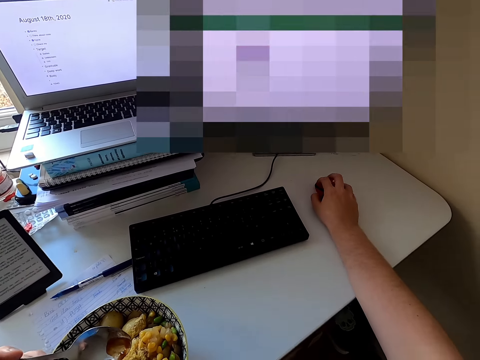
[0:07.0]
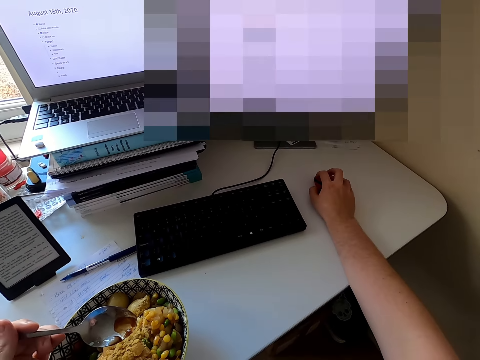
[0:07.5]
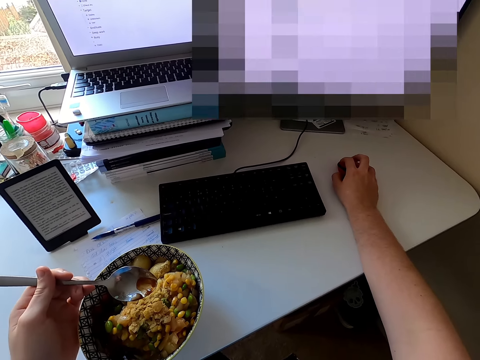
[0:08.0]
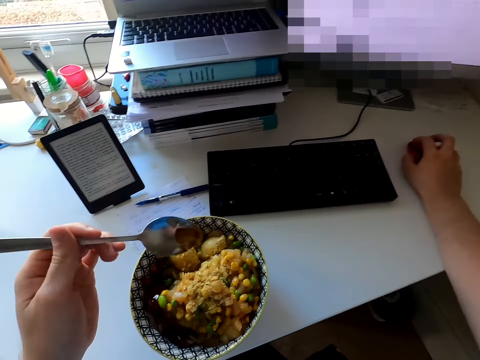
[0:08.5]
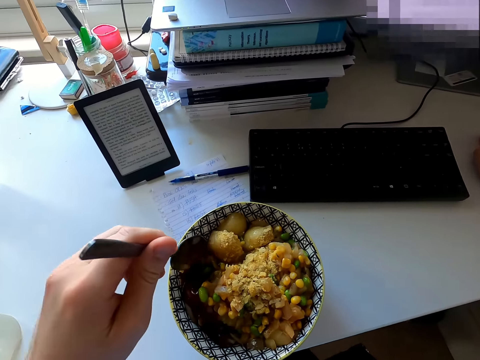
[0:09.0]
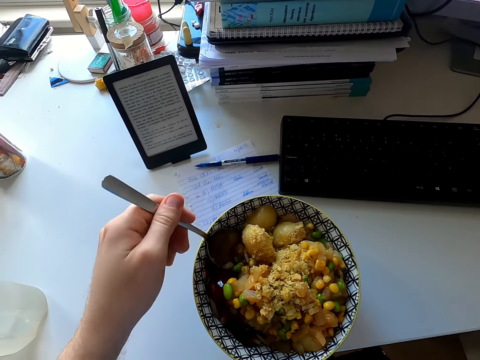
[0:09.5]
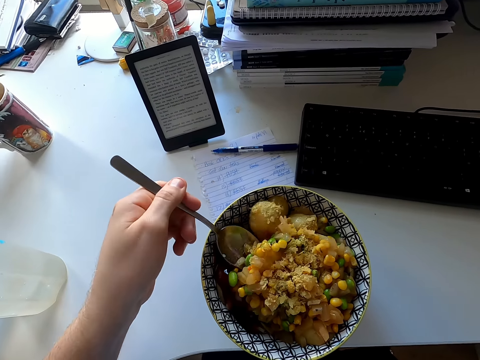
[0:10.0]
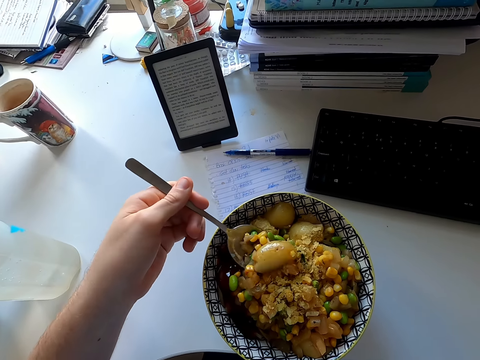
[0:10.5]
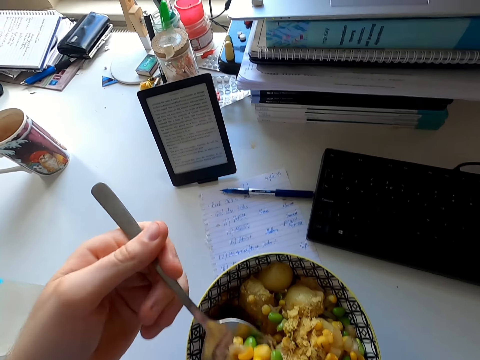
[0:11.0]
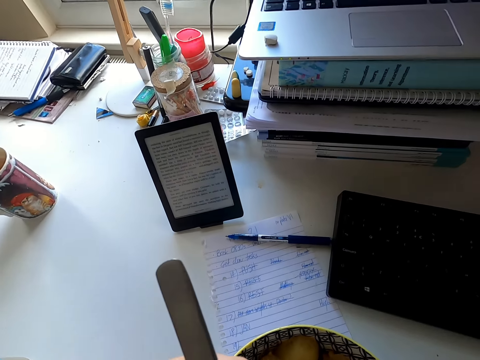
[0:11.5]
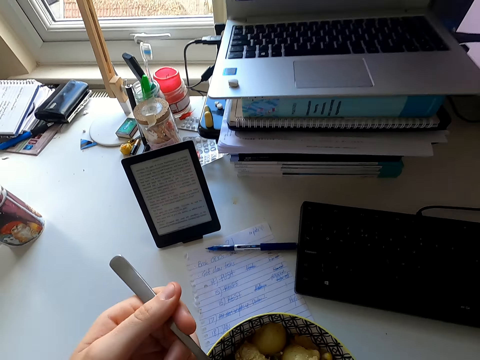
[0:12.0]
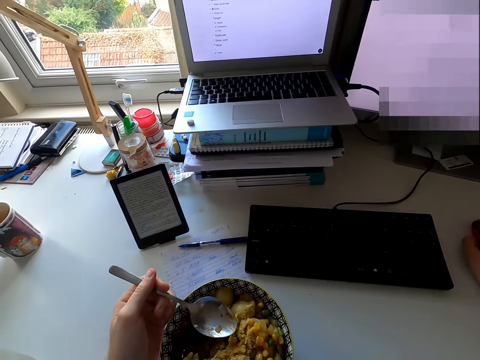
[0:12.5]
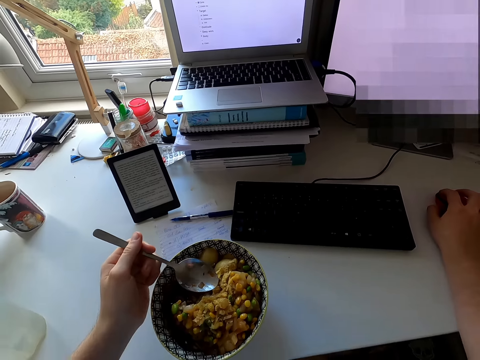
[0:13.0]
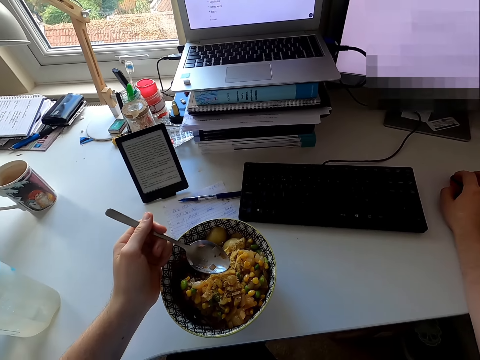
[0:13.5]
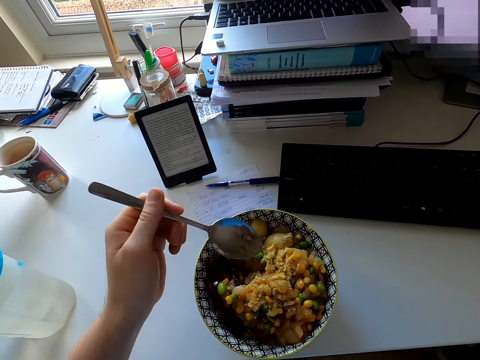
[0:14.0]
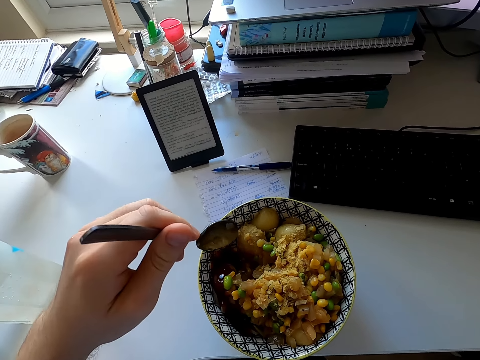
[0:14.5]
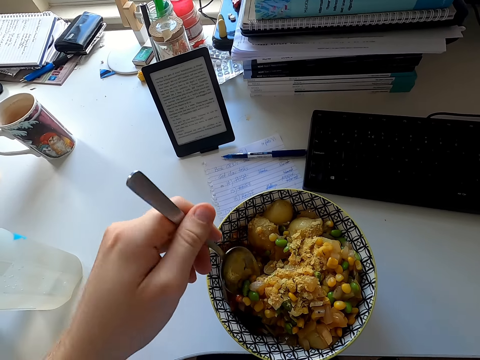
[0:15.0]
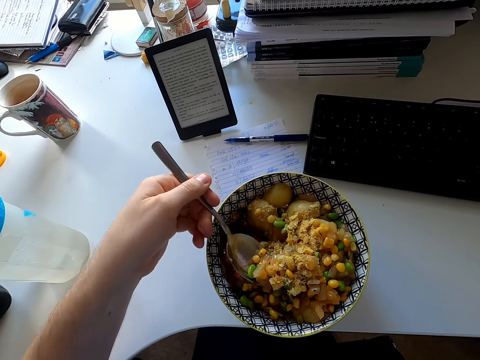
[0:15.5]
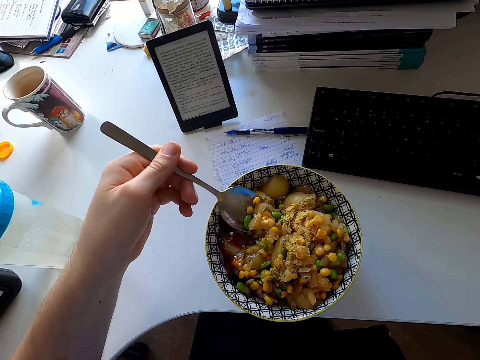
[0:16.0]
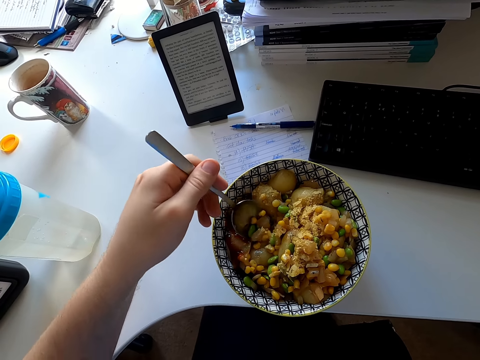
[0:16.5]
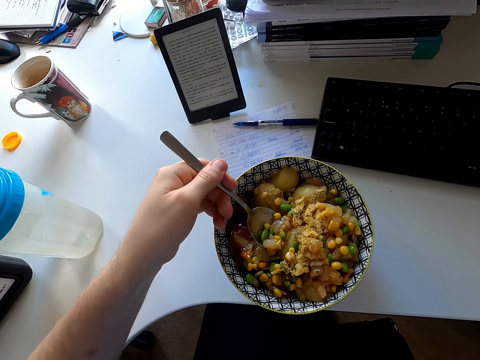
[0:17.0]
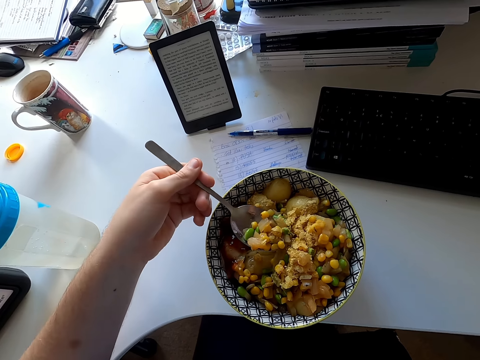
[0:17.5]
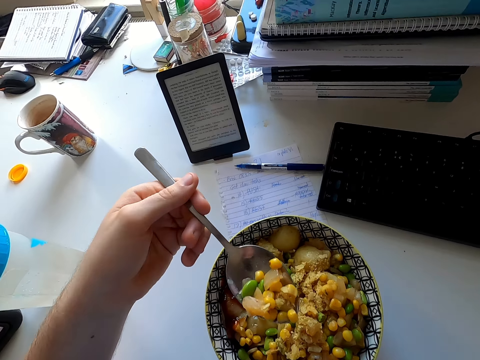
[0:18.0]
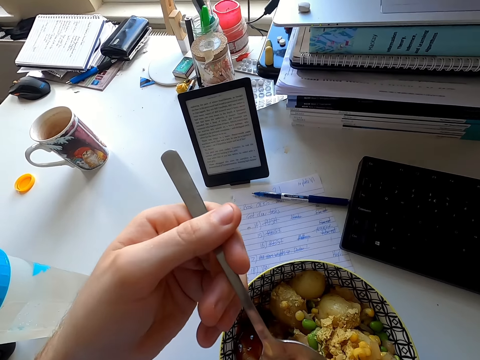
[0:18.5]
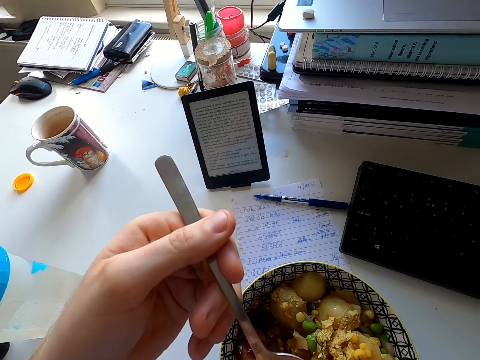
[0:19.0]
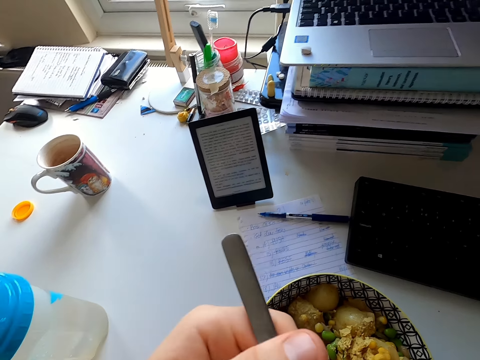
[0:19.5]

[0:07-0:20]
The camera wearer stares at the screen. They scoop food with a spoon. They eat food with the left hand. They pick food. They eat food.

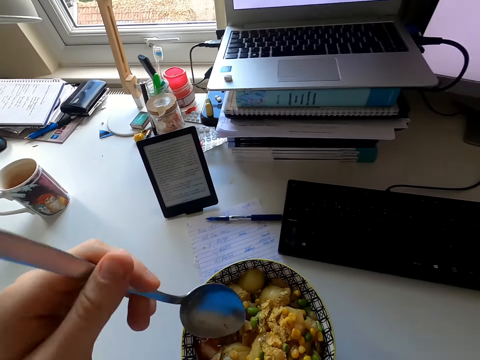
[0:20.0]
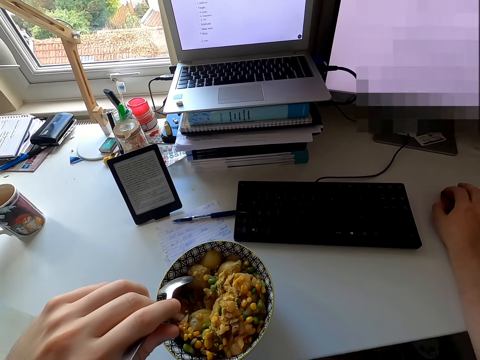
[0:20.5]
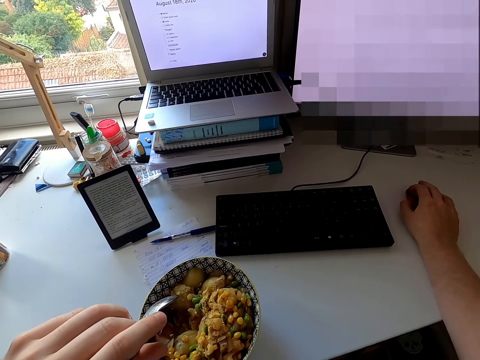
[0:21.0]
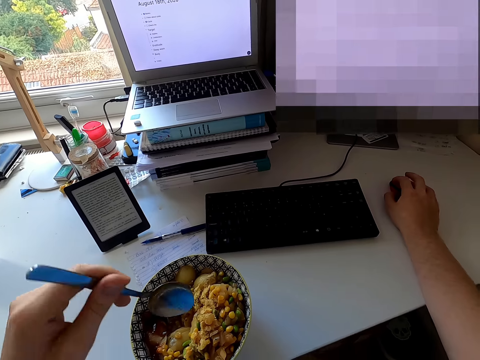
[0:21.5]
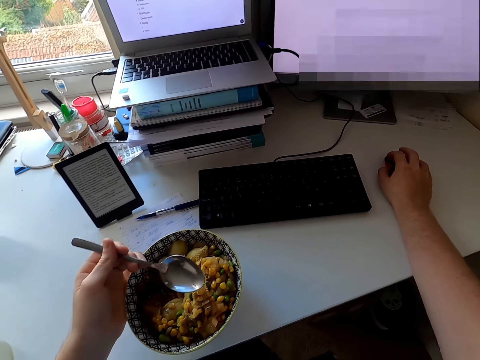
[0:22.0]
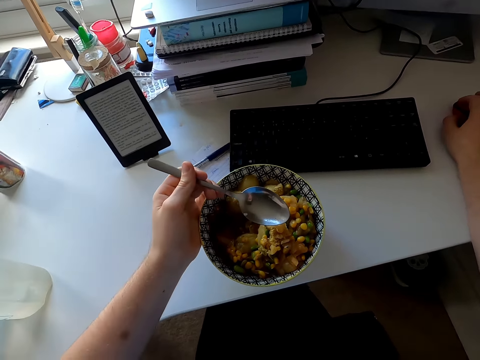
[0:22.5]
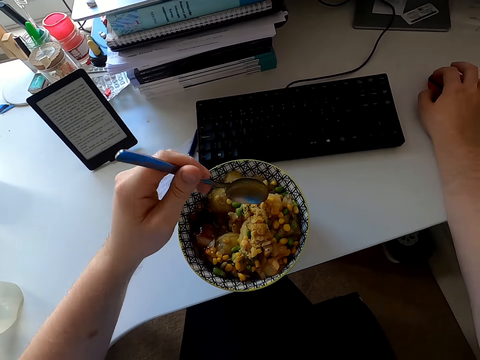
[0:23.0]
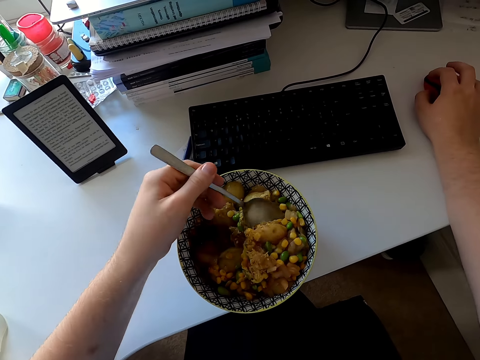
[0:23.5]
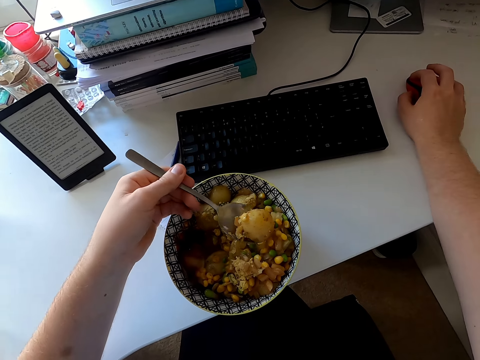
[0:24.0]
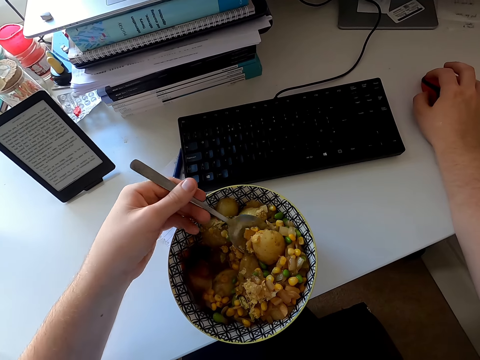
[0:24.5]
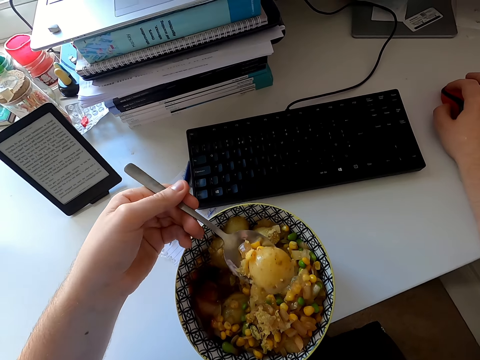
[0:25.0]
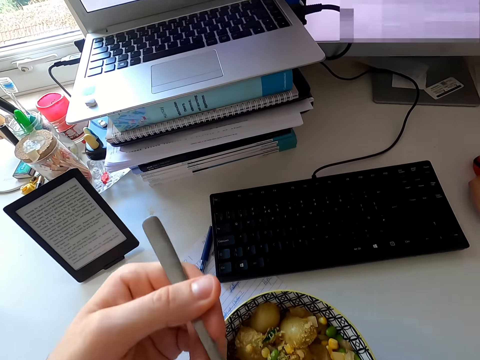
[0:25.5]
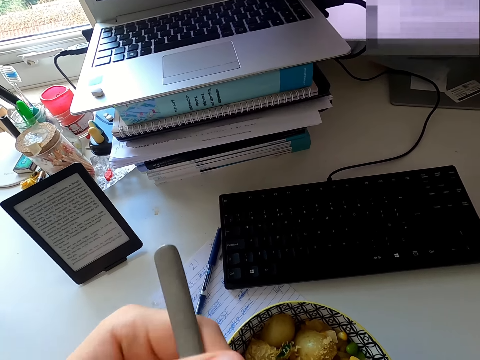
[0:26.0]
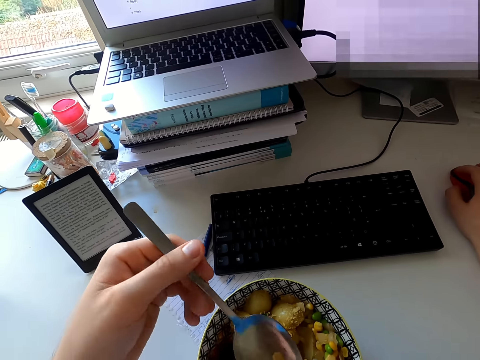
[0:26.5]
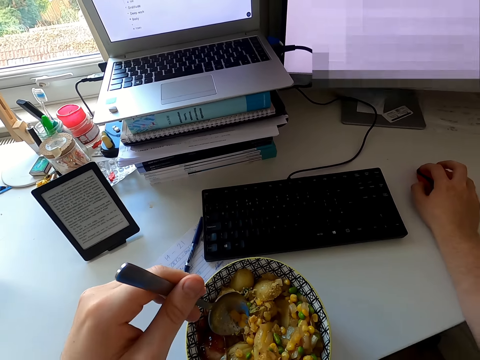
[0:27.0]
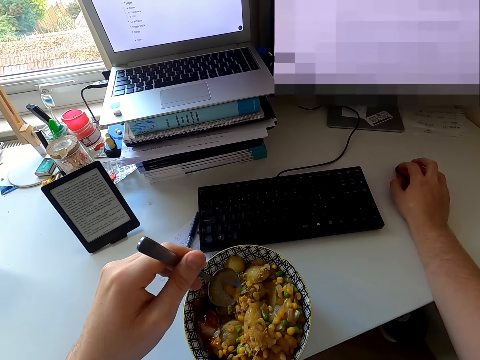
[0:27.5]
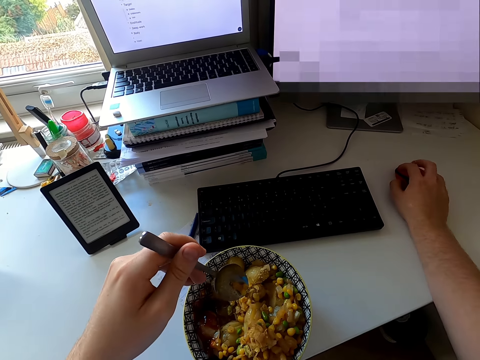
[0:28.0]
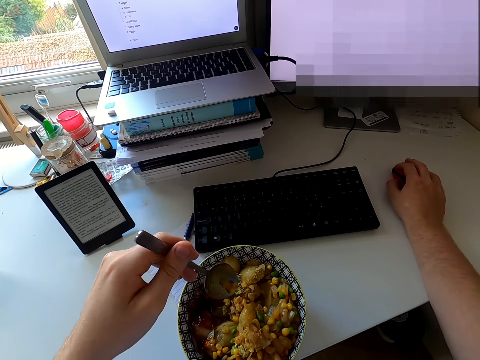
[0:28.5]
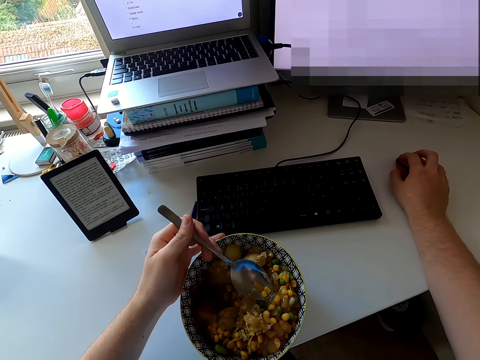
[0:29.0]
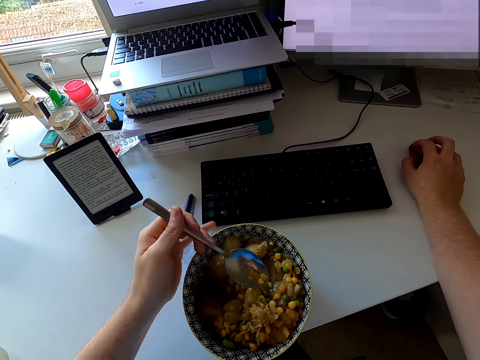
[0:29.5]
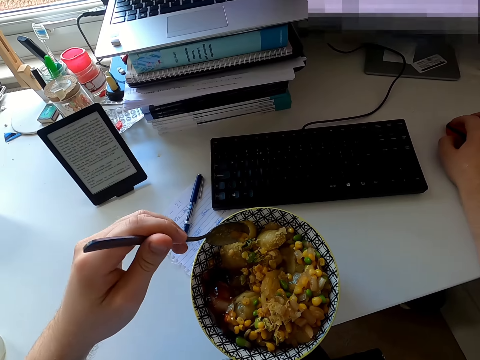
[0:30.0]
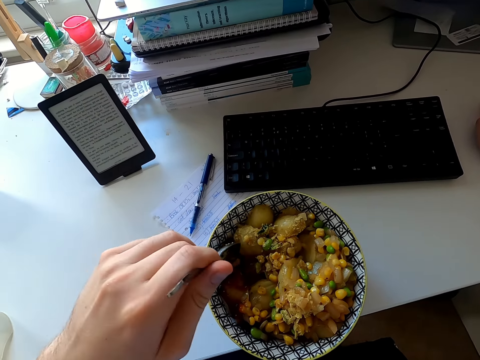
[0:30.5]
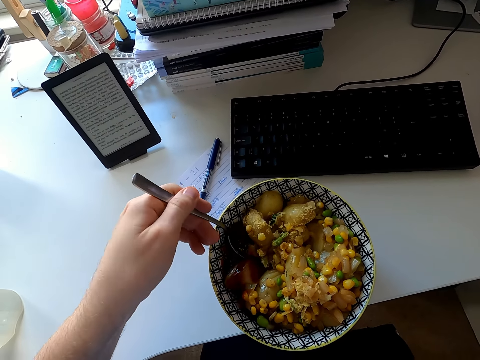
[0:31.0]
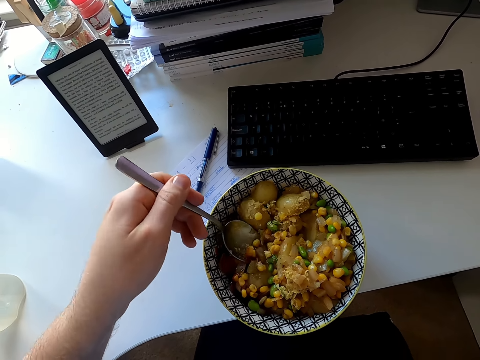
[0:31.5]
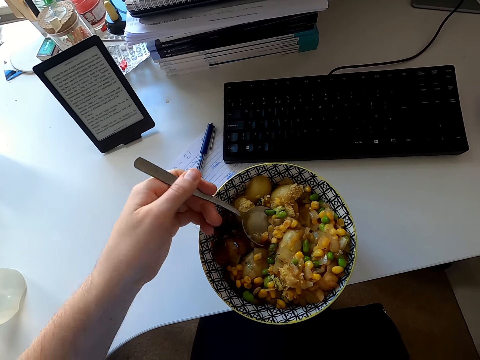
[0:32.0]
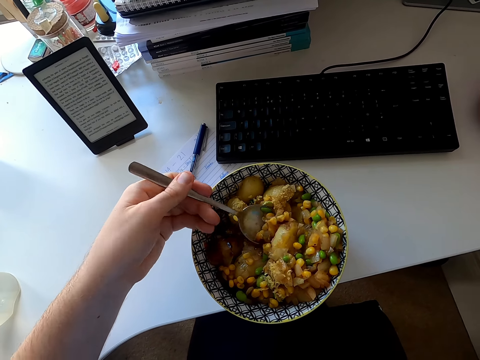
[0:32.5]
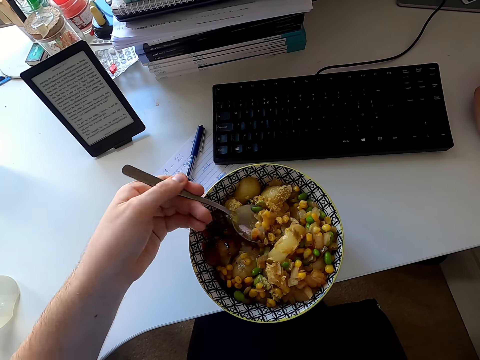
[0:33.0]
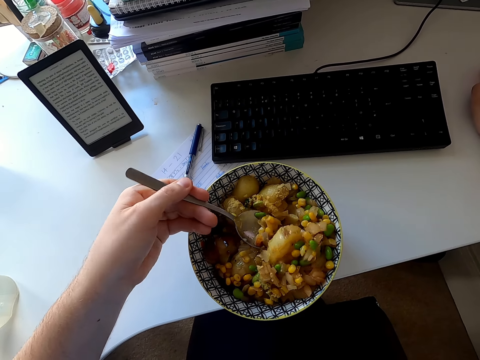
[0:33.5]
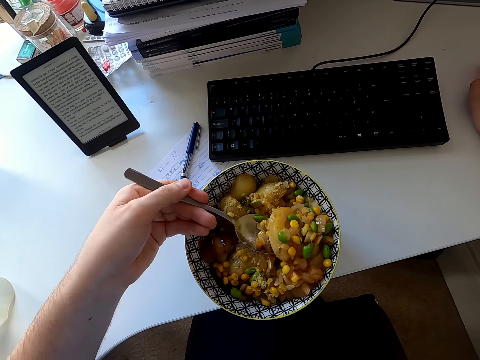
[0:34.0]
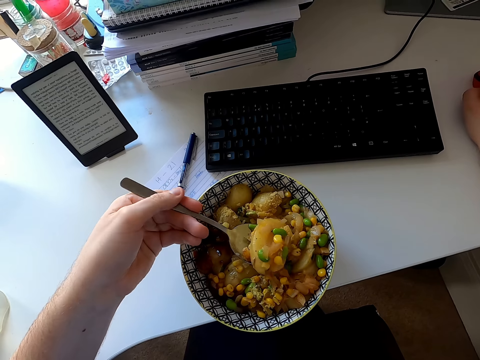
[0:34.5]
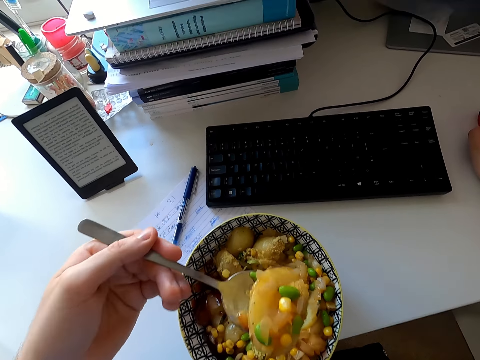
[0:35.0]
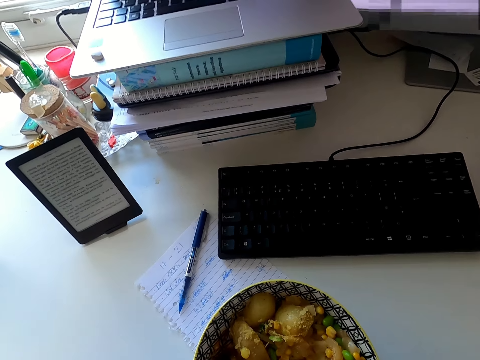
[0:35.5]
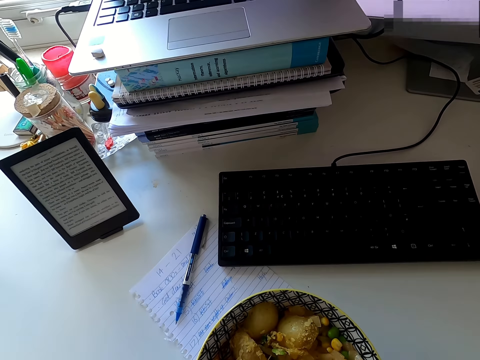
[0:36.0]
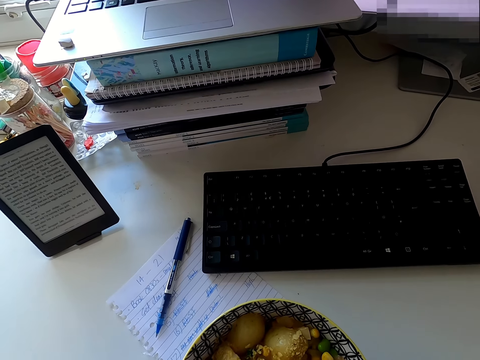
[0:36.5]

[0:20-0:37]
The camera wearer looks at the screen. They move the bowl. They pick a potato with a spoon. They eat the potato. They move the mouse. They move the bowl. They scoop food. They eat food.
